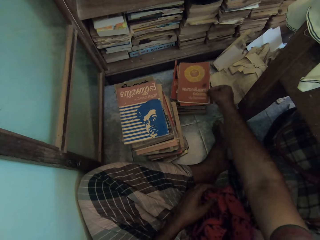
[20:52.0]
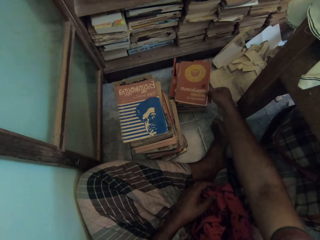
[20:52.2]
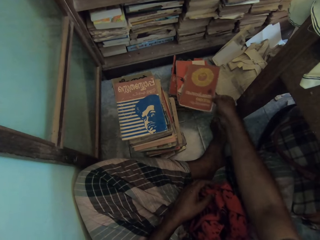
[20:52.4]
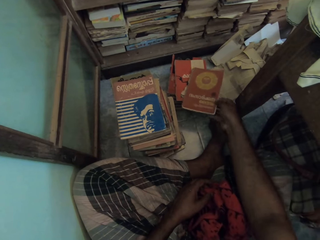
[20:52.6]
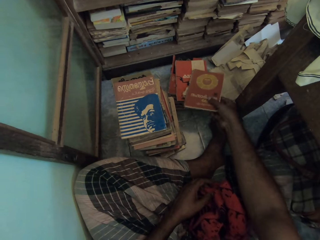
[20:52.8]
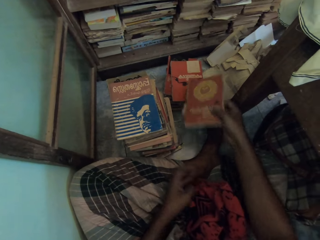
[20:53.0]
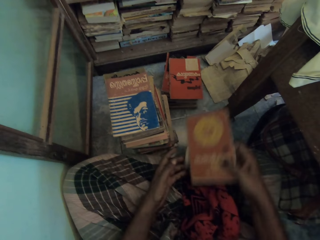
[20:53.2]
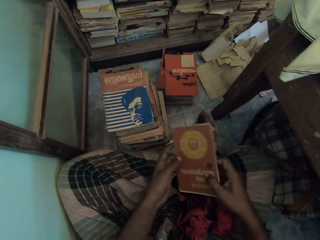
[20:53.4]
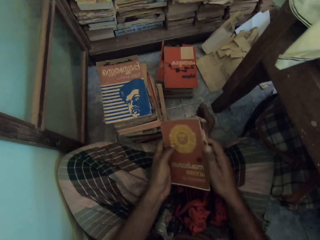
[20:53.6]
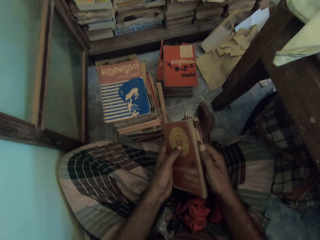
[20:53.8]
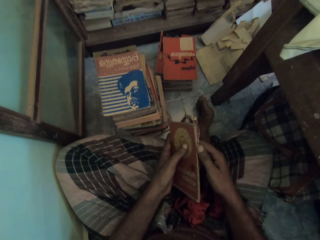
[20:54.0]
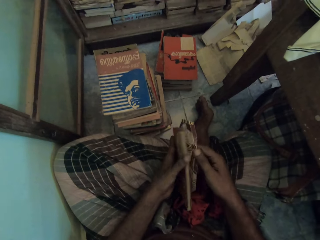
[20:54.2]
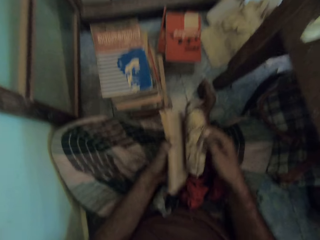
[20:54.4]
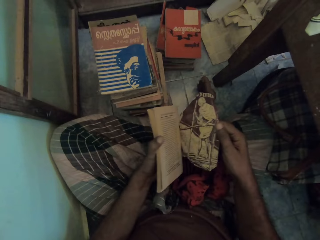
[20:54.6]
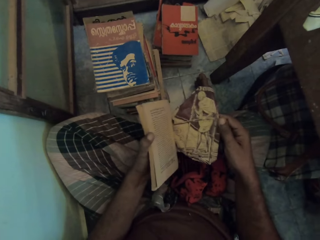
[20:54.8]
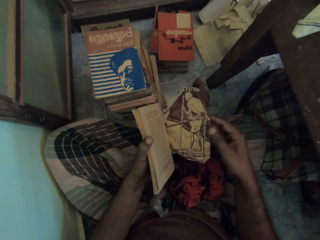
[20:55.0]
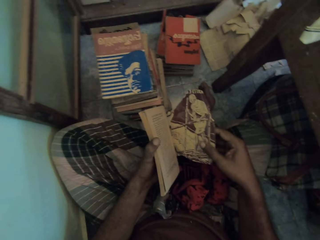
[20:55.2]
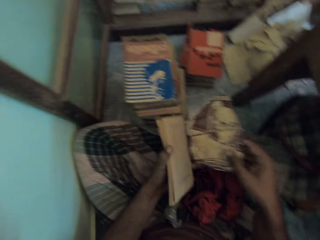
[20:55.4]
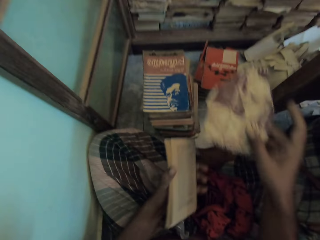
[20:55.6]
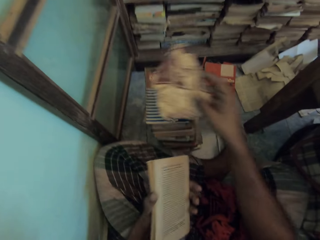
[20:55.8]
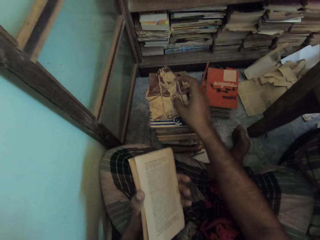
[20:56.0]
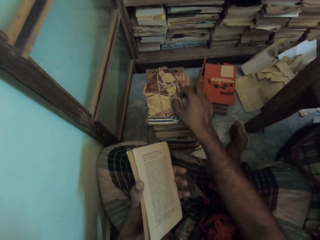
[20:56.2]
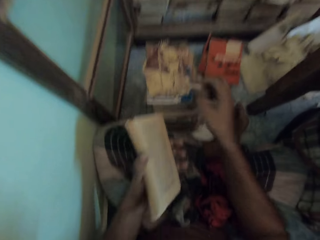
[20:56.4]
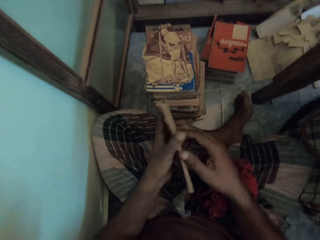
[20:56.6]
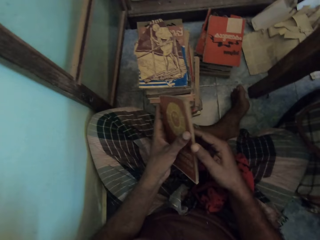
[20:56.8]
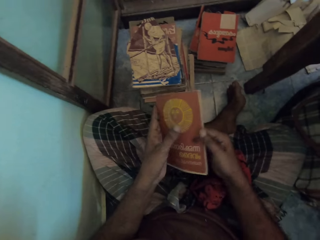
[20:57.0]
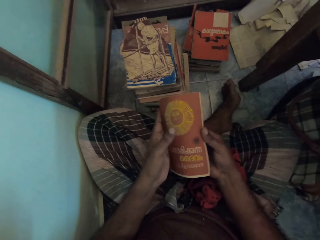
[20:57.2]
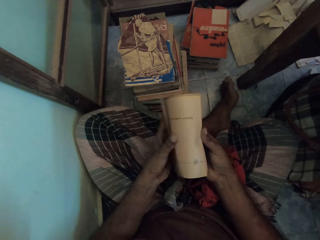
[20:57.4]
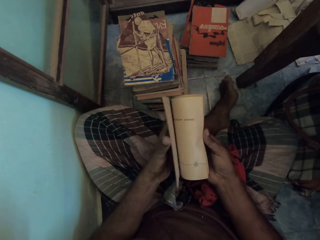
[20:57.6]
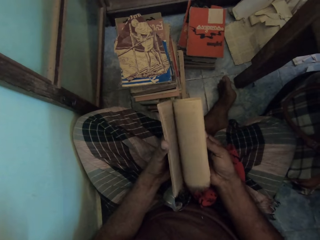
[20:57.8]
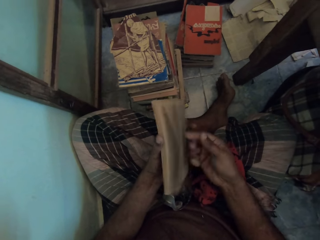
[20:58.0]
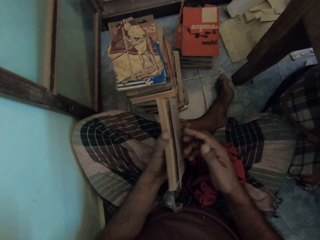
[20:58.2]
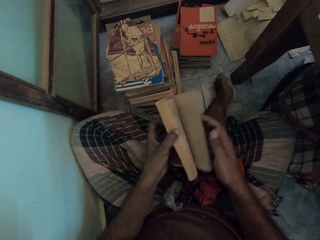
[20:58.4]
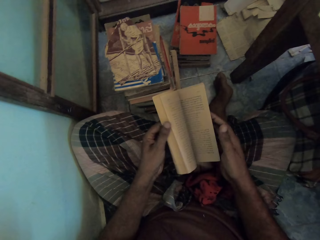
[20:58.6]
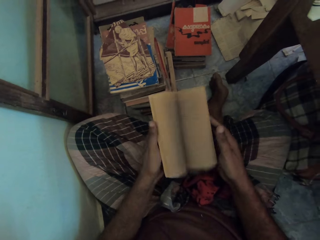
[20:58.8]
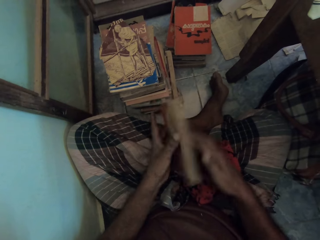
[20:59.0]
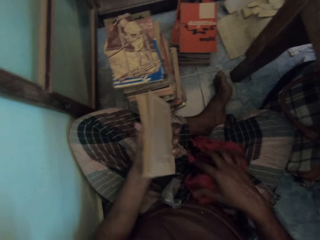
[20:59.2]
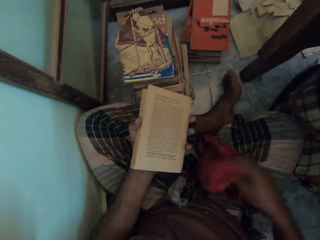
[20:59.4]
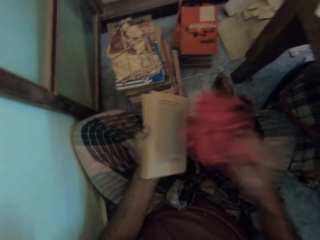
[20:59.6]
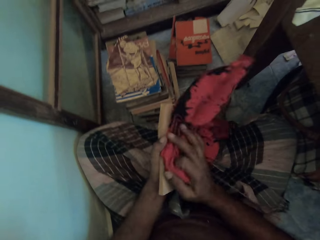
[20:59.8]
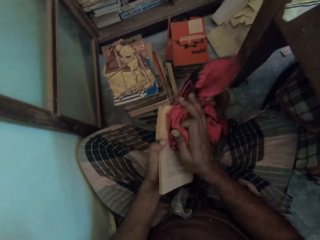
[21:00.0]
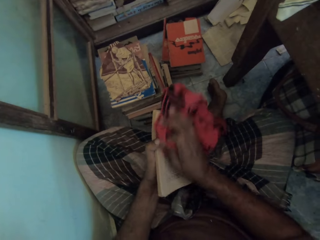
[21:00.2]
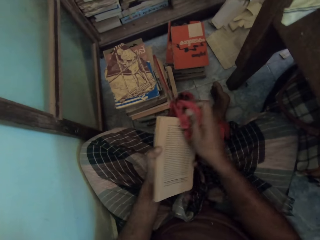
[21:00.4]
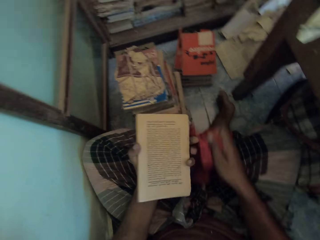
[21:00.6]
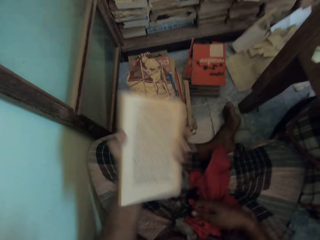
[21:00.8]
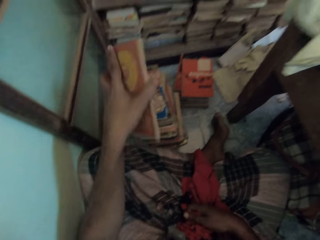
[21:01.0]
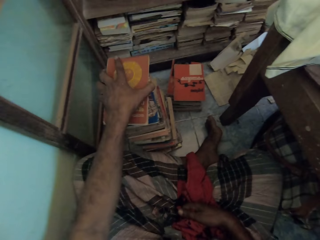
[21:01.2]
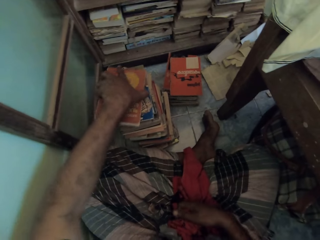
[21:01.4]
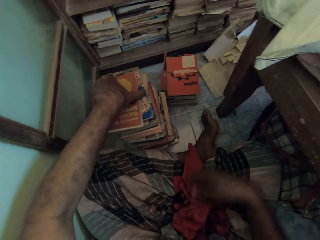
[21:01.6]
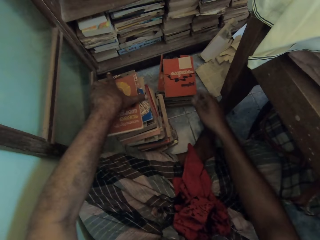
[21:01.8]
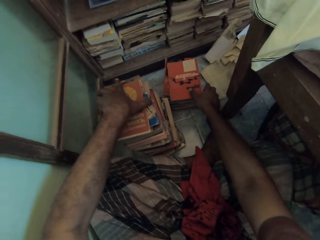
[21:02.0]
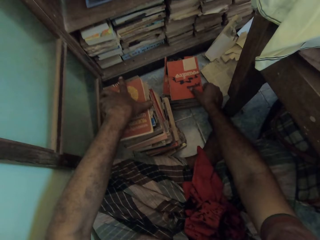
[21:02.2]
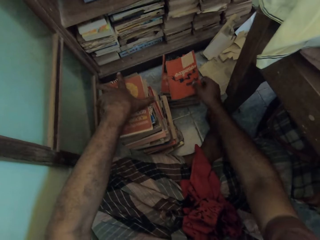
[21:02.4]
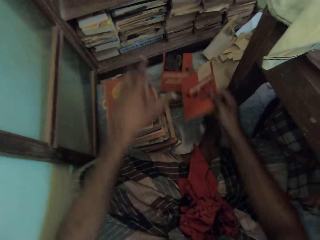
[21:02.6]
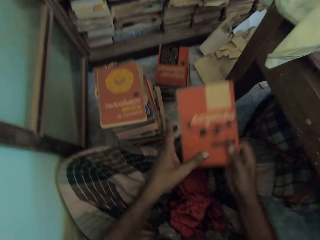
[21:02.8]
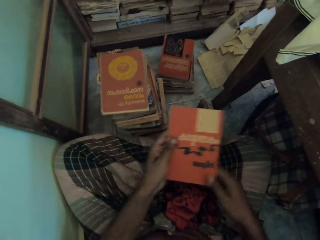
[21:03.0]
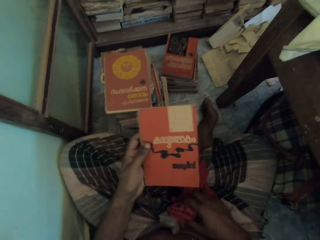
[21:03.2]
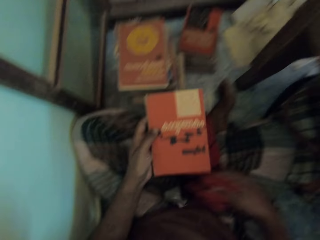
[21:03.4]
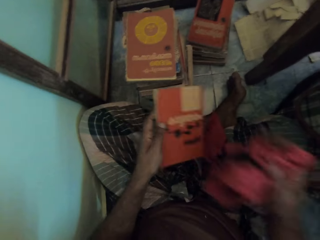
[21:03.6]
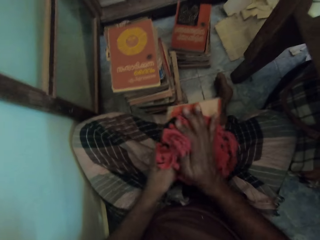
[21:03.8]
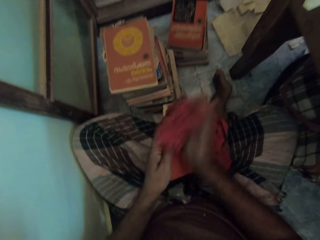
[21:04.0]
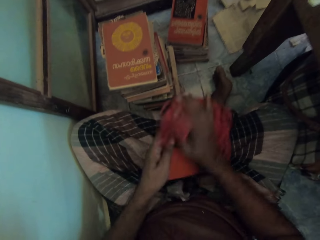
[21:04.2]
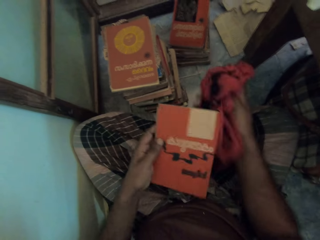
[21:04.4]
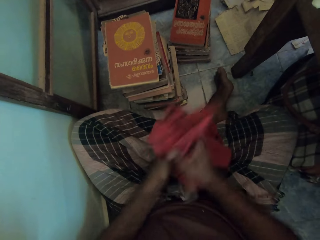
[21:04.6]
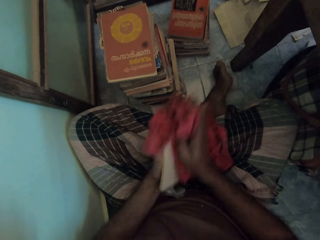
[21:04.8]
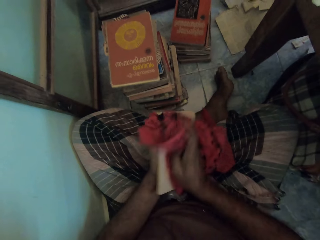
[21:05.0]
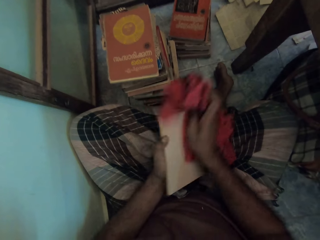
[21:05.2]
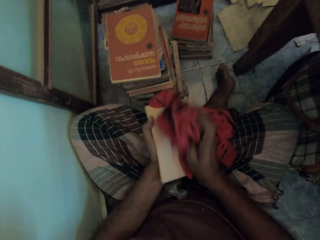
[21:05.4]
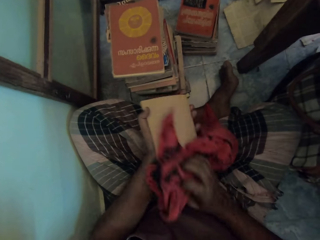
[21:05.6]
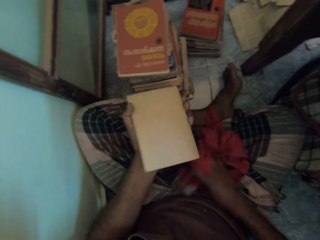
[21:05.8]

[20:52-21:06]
The camera wearer picks up a book with his right hand. He holds a piece of cloth. He opens the book with his right hand. He puts down the cover on books with his right hand. He opens the book. He flaps the pages with his right hand. He flaps the pages with his left hand. He picks up the piece of cloth. He closes the book with his right hand. He wipes the book with the towel with his right hand. He puts the piece of cloth on the lap. He puts down the book on top of books with his left hand. He picks up a book from the floor with his right hand. He holds the book with his left hand. He picks up the towel with his right hand. He wipes the book with the towel with his right hand.

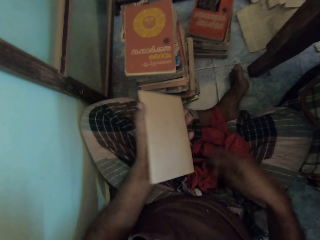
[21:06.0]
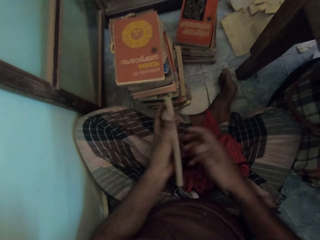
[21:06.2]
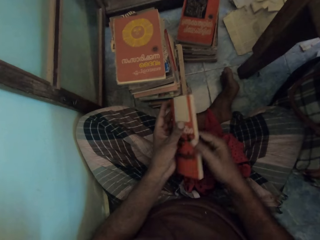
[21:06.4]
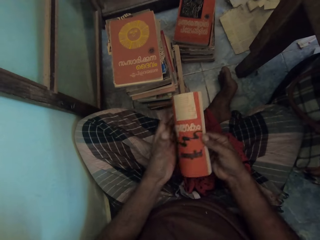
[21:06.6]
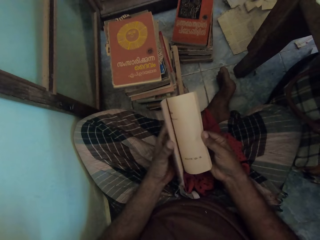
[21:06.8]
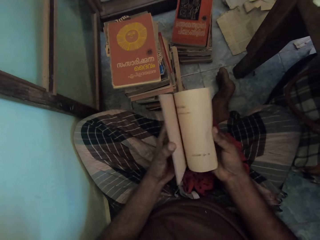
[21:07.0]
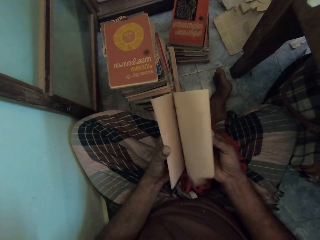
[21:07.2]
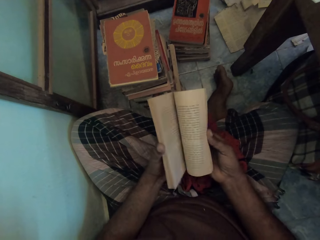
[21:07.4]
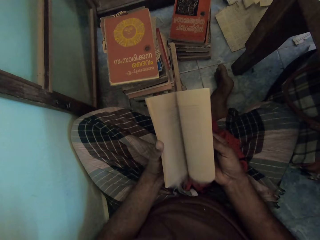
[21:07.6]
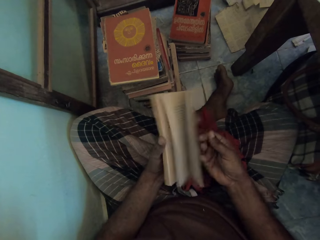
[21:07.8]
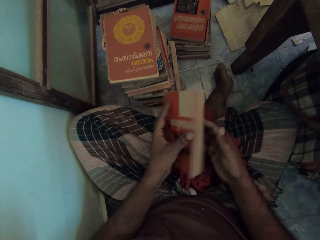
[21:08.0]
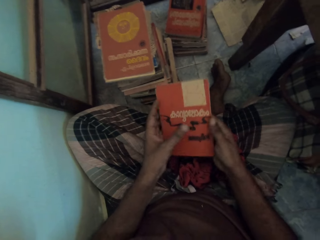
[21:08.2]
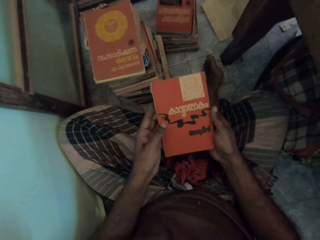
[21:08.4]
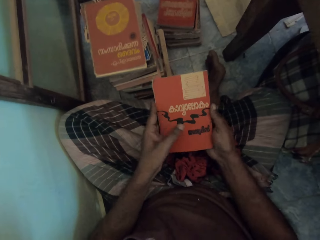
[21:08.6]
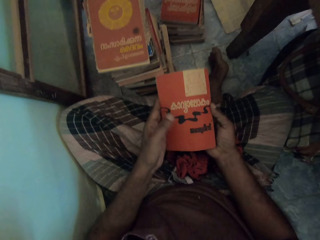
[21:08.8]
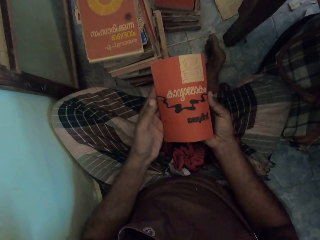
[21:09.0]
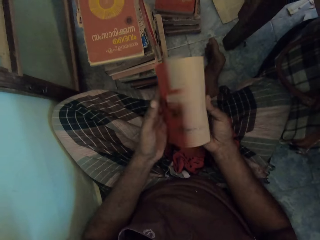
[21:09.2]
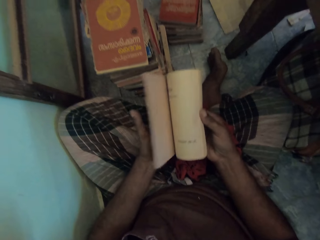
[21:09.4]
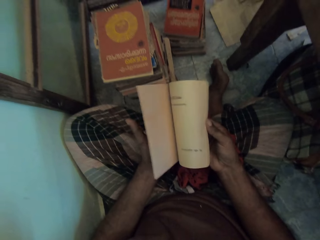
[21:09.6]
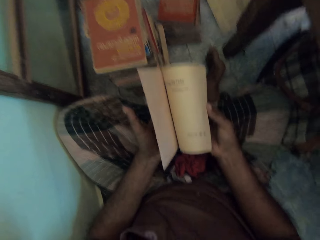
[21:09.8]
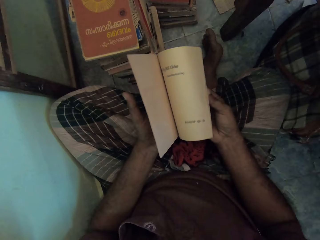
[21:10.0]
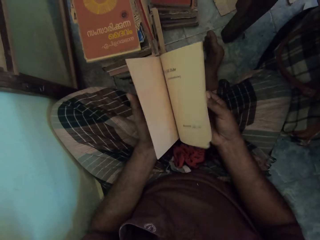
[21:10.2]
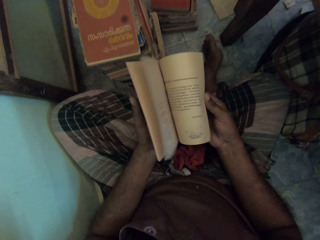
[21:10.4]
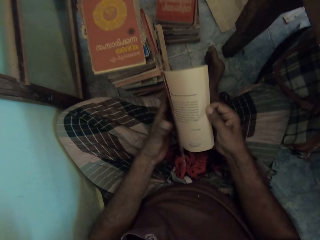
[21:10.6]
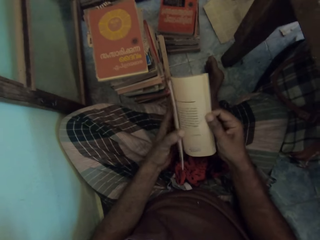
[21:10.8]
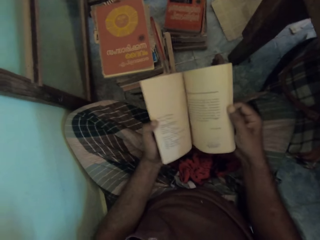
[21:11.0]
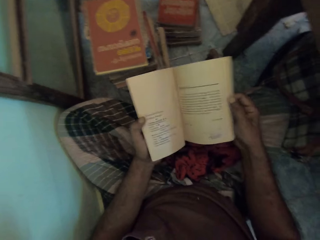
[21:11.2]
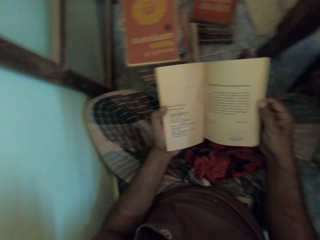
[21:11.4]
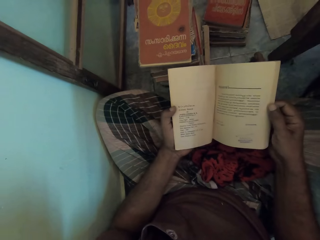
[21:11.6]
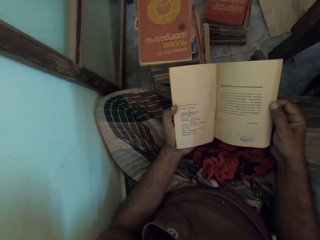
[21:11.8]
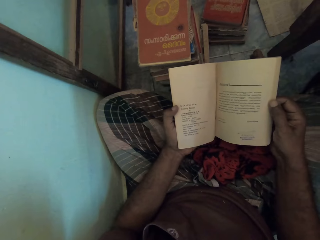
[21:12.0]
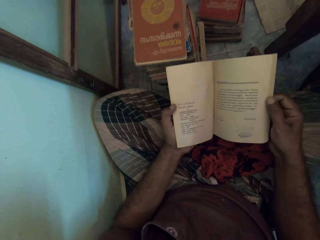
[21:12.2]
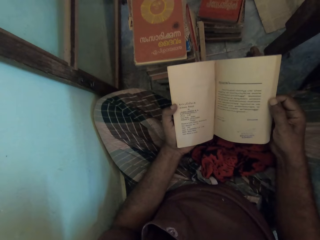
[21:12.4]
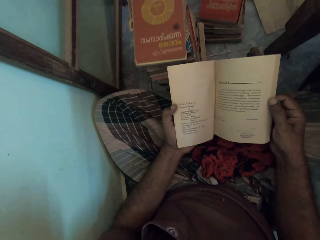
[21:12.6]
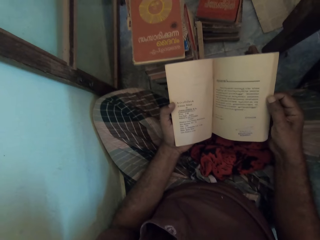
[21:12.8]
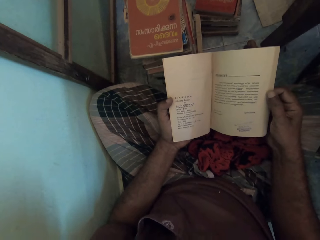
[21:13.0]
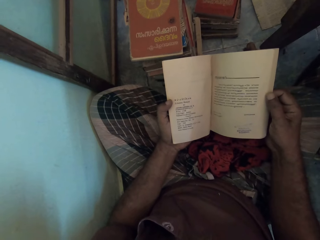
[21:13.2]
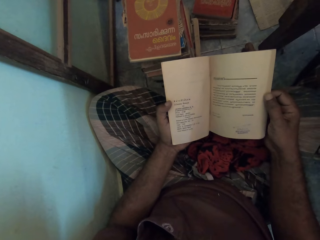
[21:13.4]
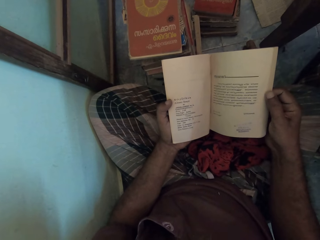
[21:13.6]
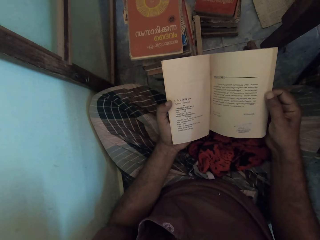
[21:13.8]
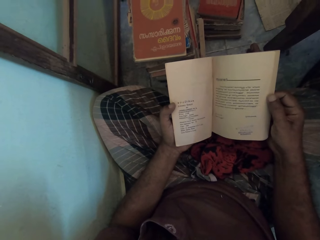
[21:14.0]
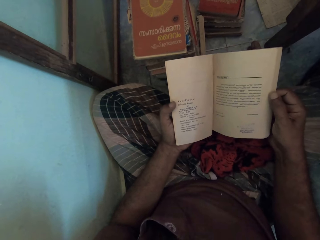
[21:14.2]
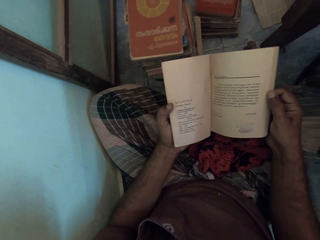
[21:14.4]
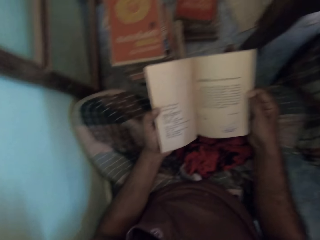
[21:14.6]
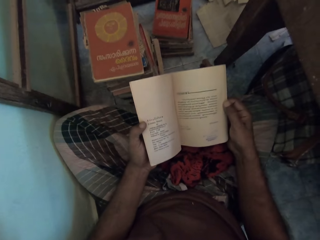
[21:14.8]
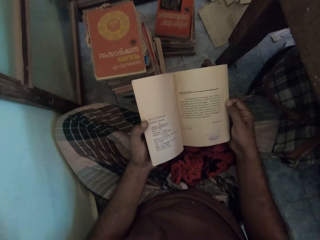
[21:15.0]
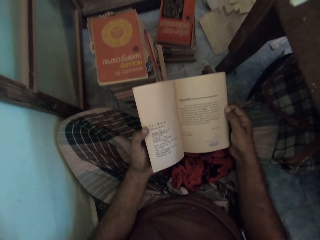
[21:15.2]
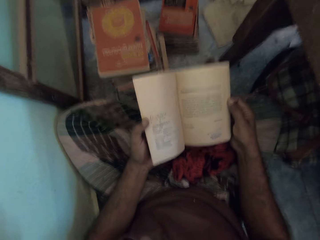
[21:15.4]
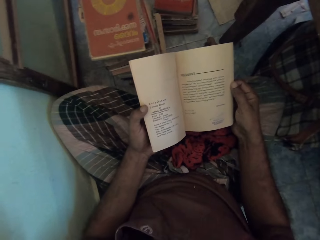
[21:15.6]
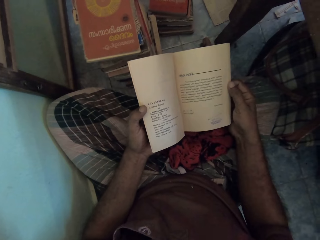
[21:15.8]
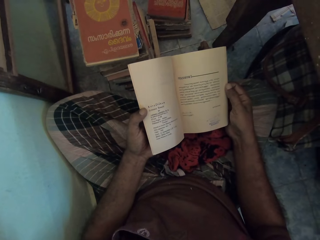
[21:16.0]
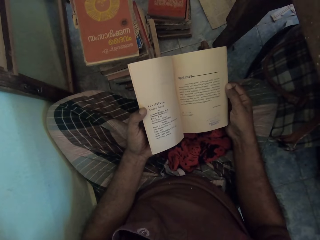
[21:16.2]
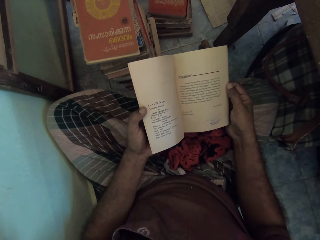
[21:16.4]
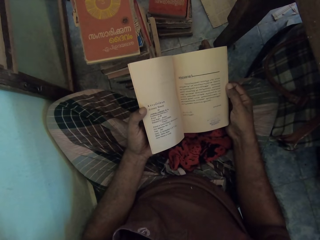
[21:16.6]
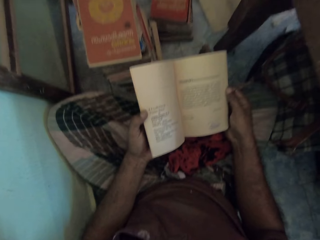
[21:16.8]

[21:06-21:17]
The camera wearer opens a book. He flaps the pages with his right hand. He looks at the book. He opens the book. He reads the book.
